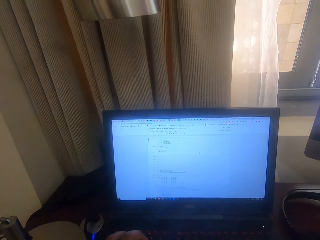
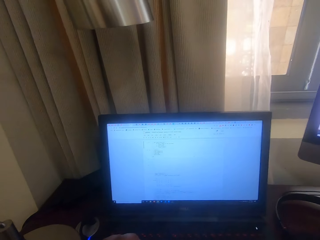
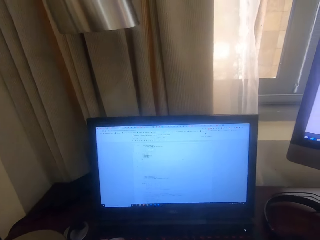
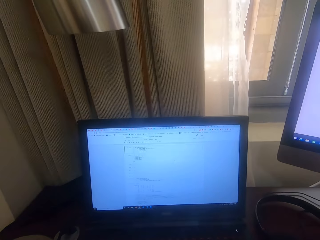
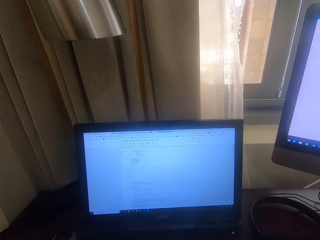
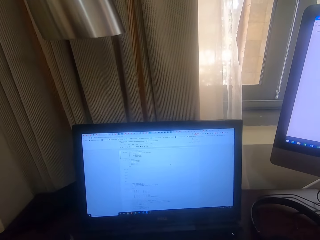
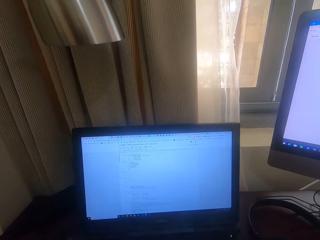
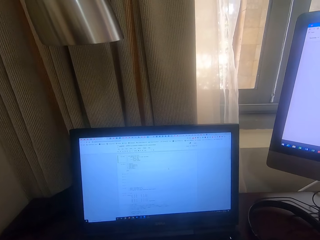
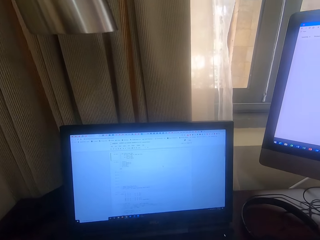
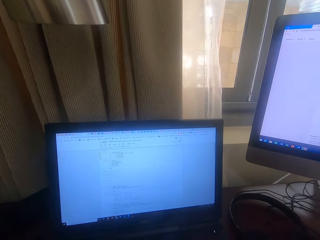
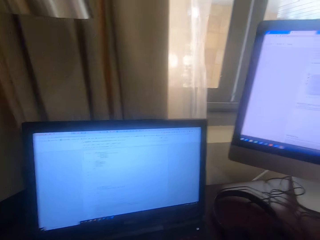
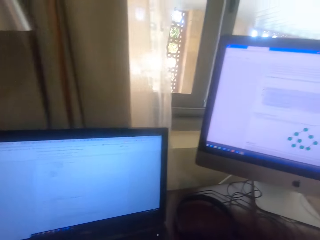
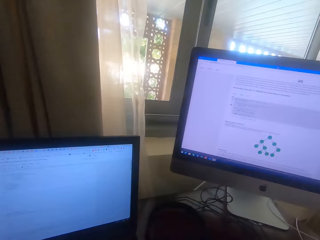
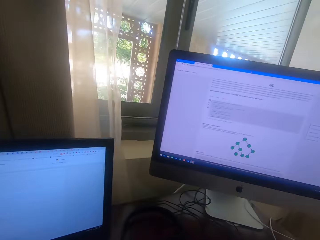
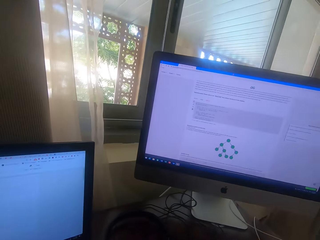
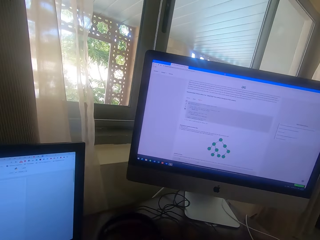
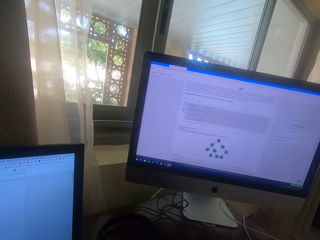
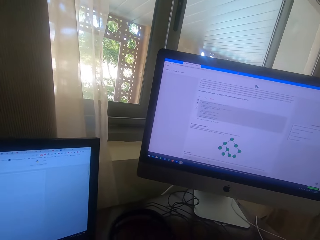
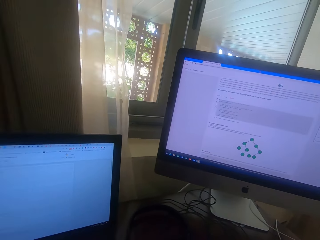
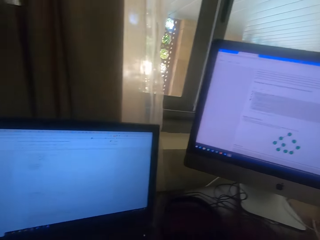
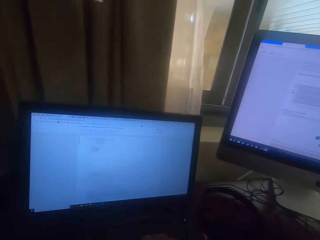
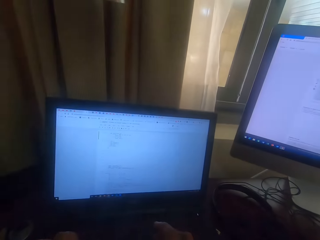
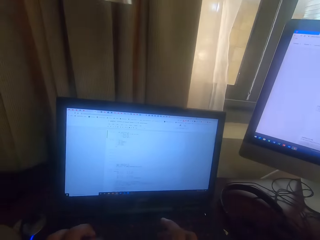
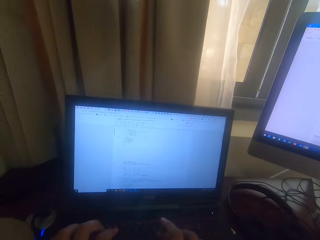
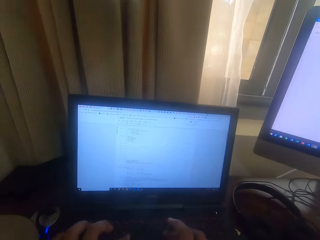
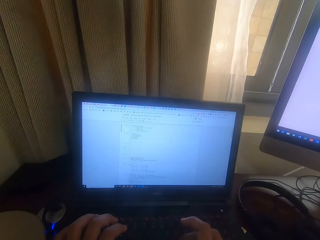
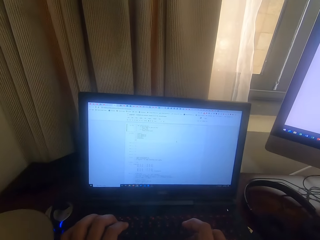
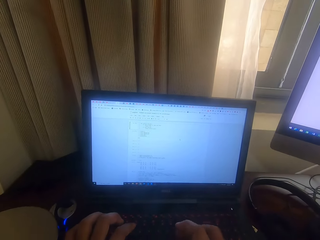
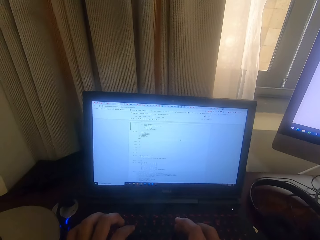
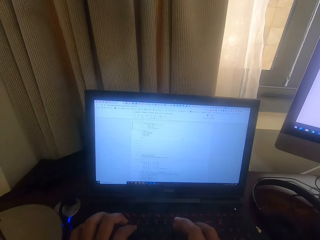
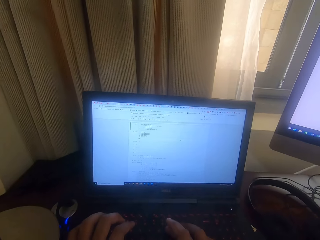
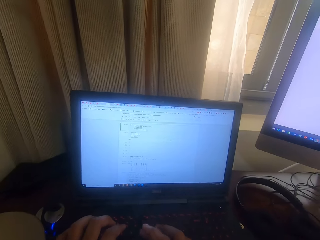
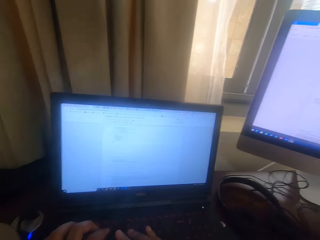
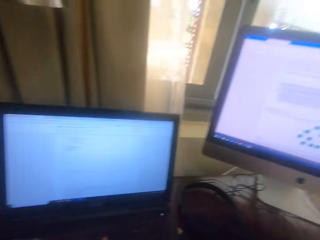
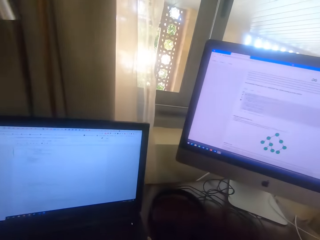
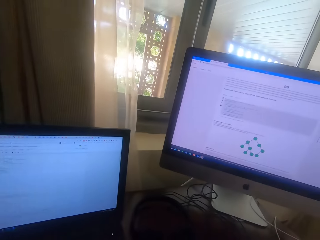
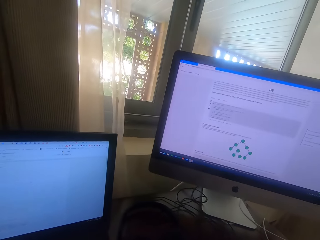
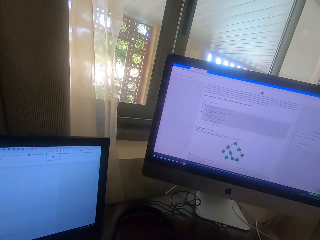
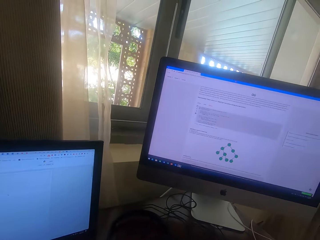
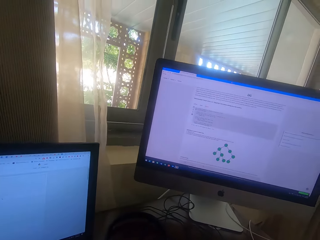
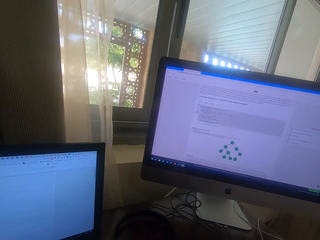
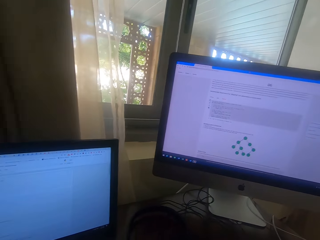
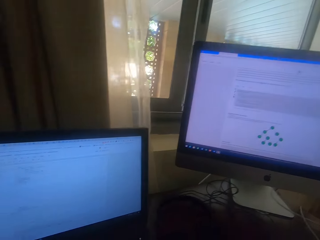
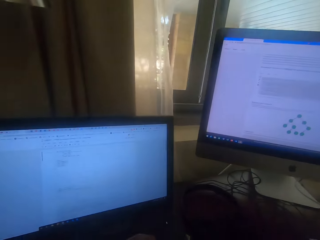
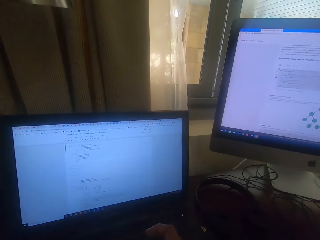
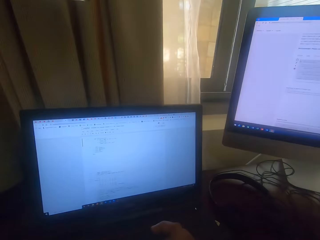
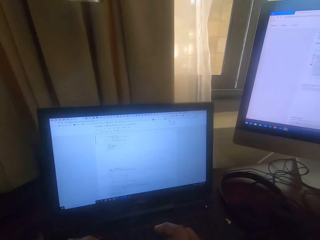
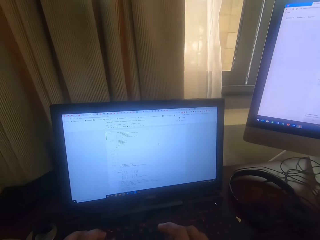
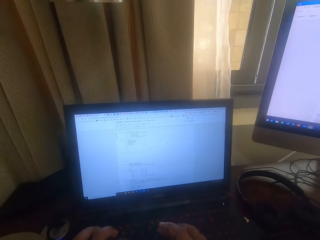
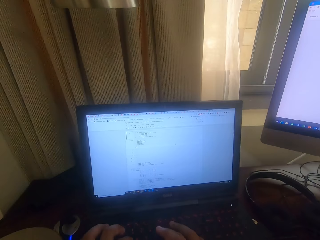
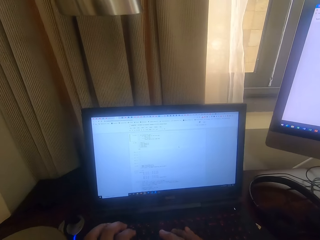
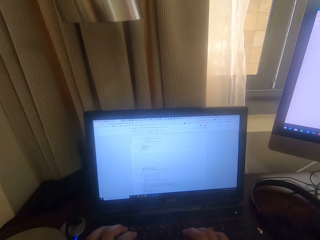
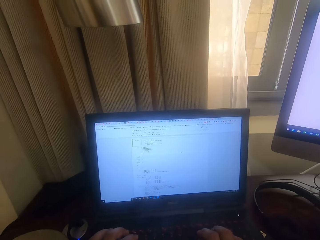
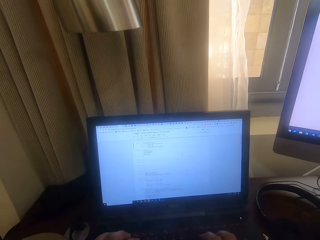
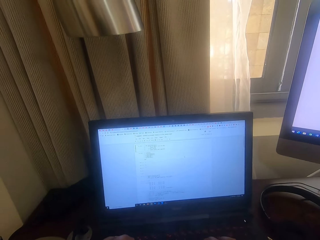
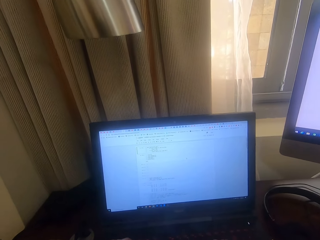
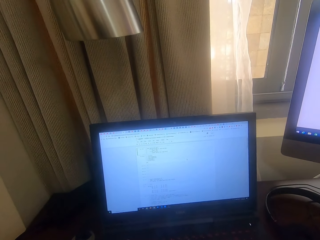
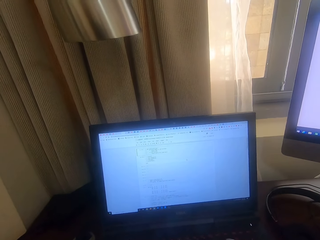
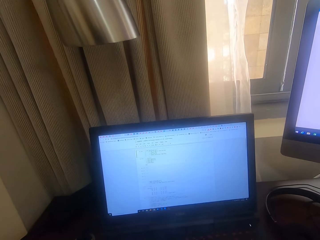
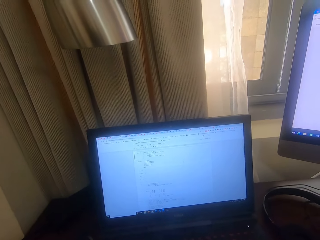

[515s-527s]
The camera wearer stares at the big desktop. They stare at the small desktop and type on the keyboard. They stare at the big desktop. They stare at the small desktop and type on the keyboard.

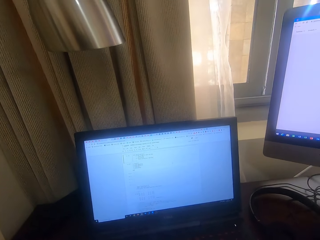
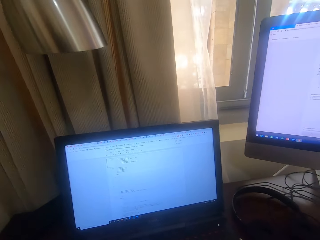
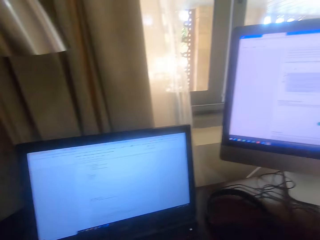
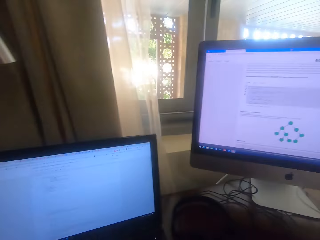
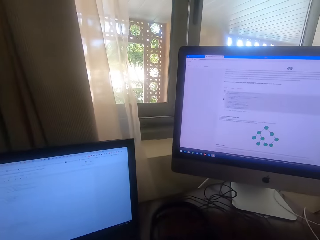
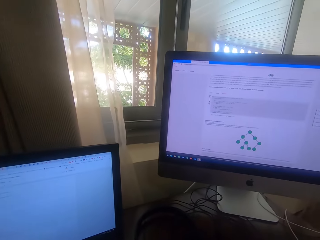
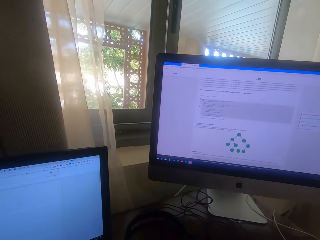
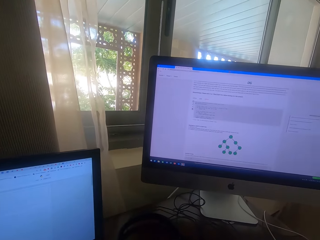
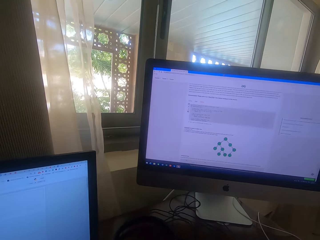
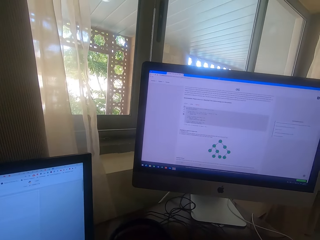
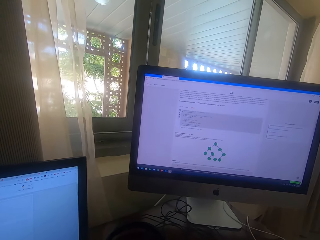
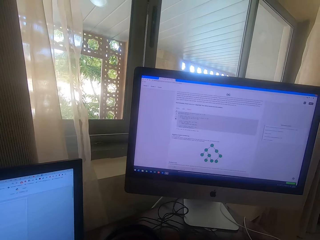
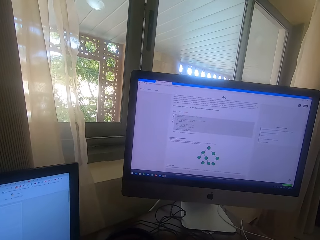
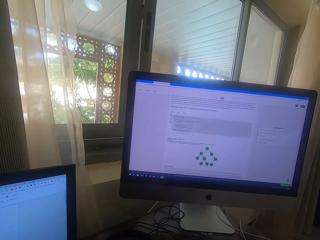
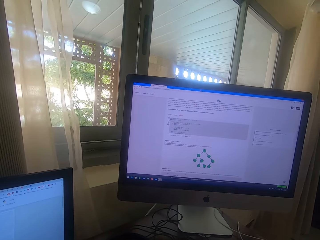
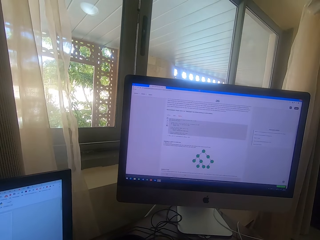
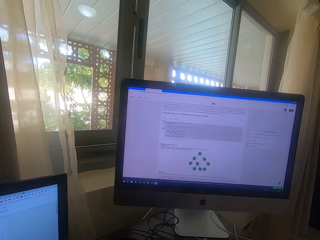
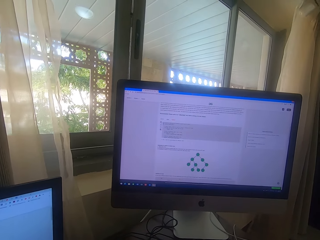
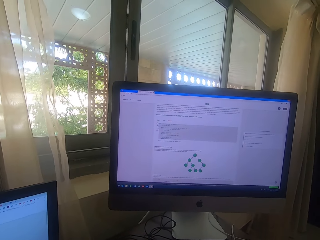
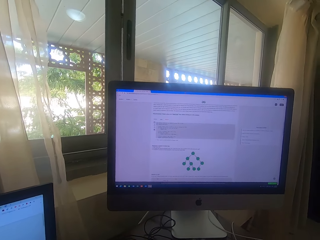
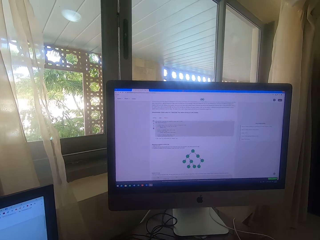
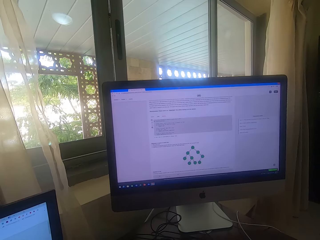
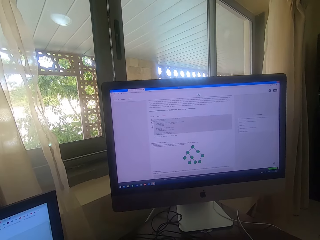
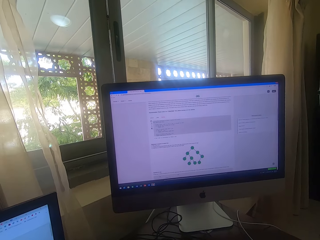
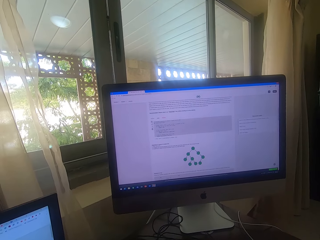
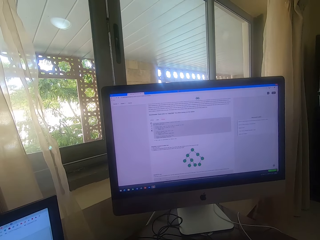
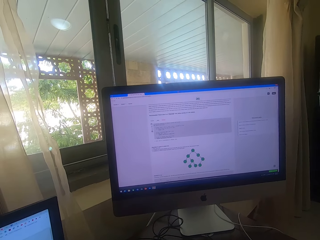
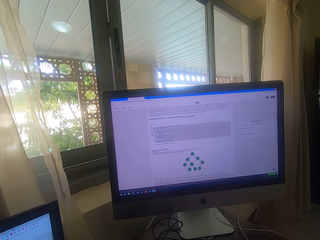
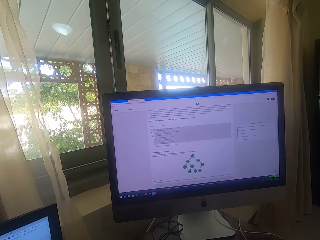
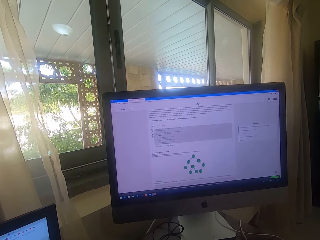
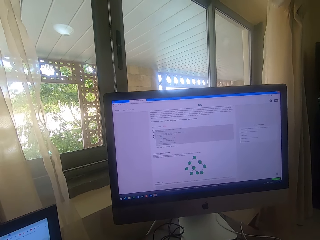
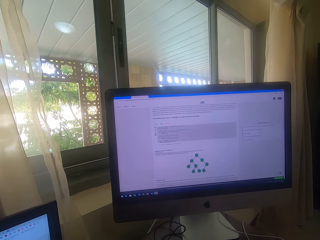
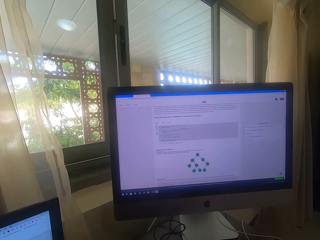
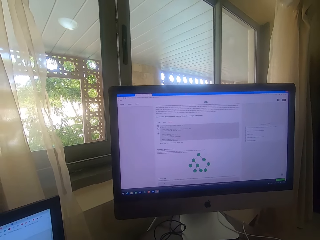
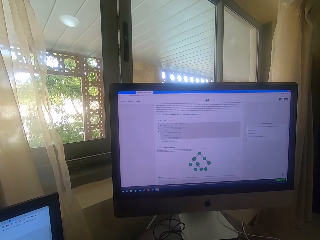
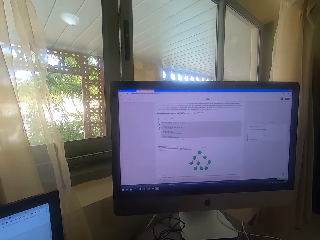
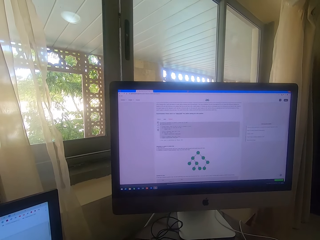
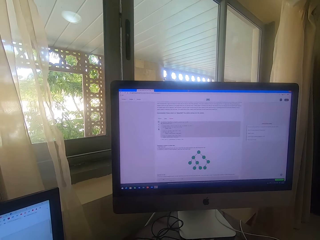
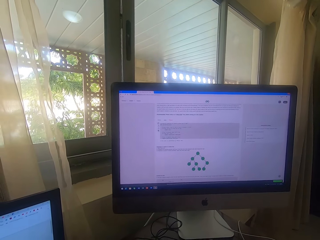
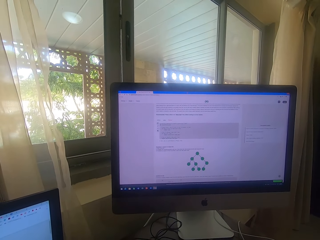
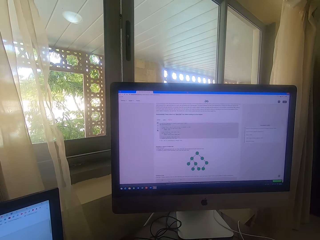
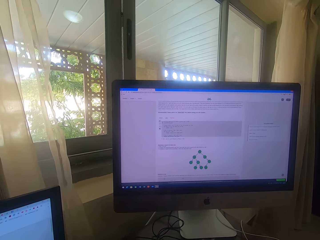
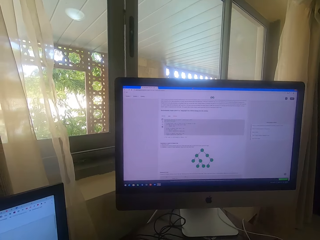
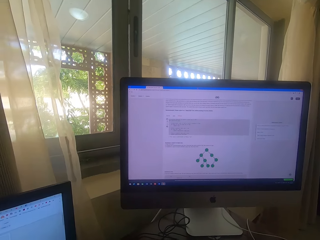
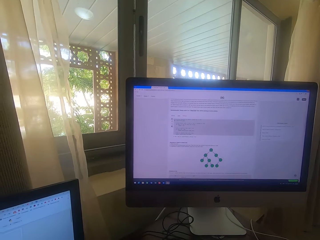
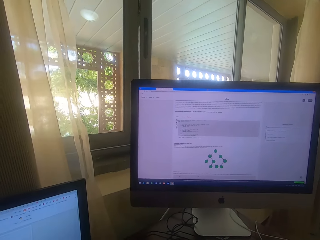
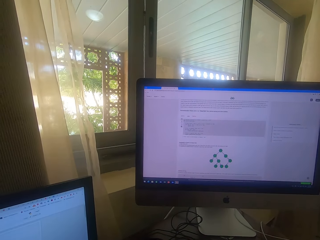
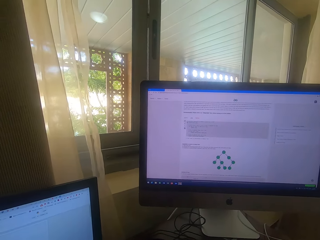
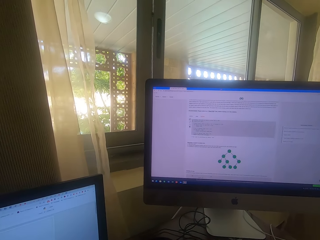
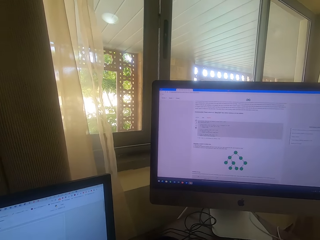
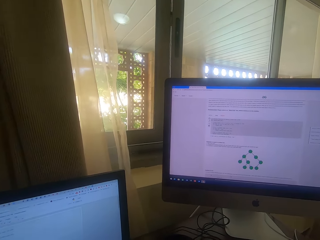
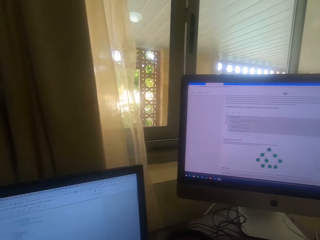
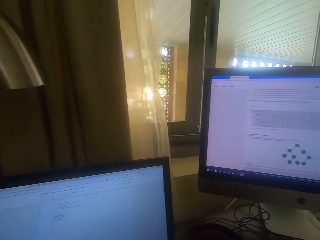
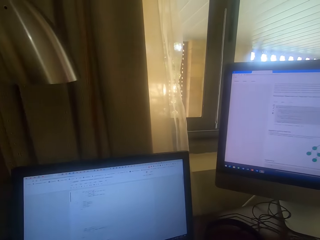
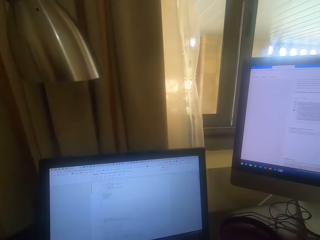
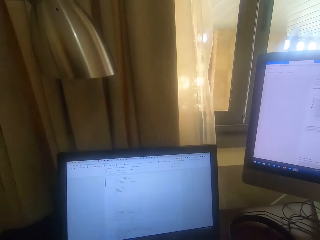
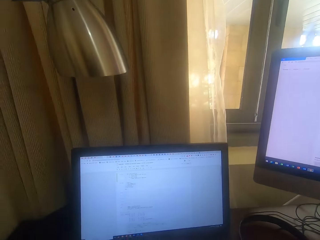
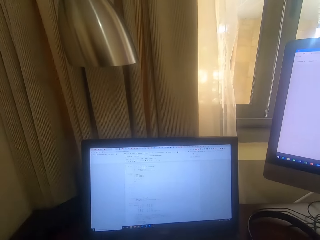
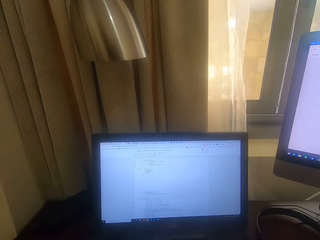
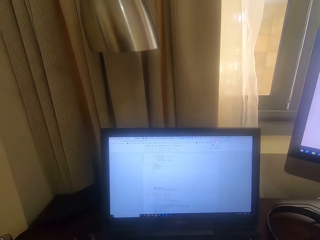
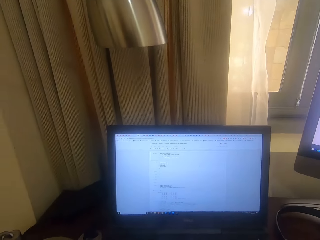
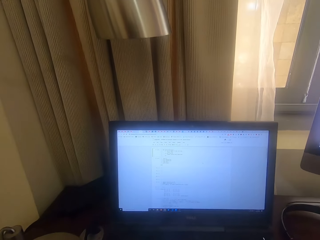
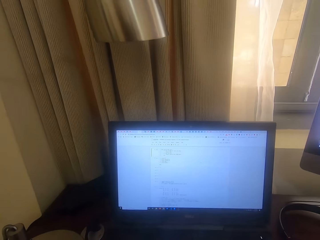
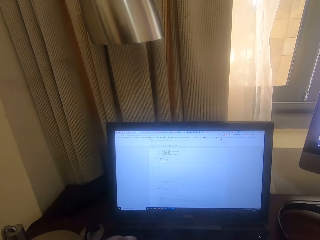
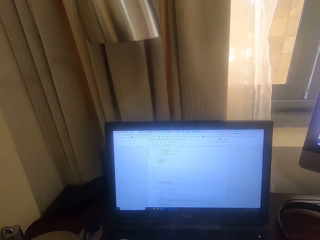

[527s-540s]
The camera wearer stares at the big desktop. They stare at the small desktop.
